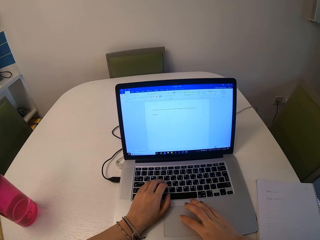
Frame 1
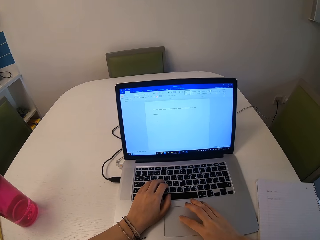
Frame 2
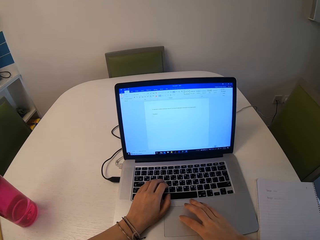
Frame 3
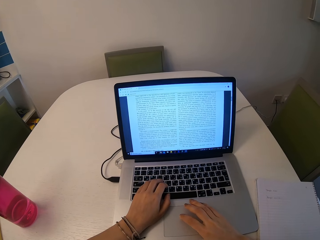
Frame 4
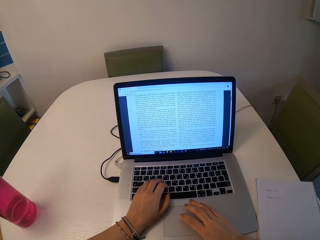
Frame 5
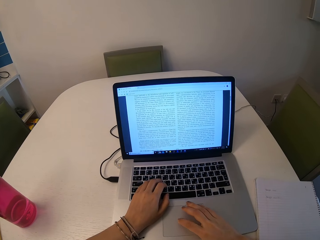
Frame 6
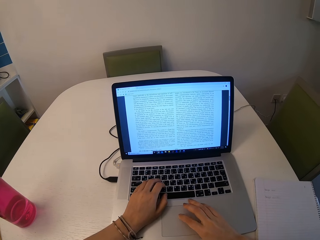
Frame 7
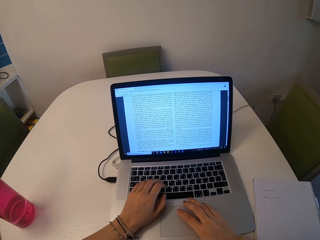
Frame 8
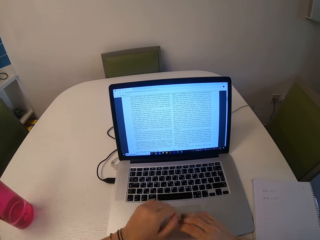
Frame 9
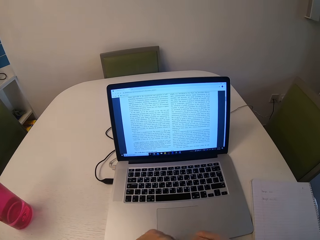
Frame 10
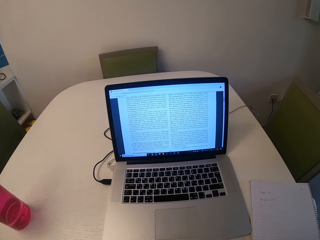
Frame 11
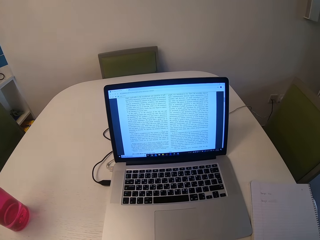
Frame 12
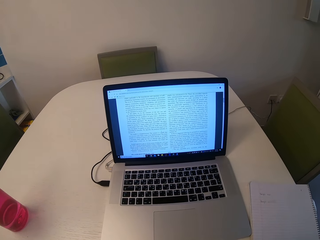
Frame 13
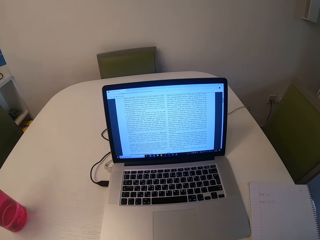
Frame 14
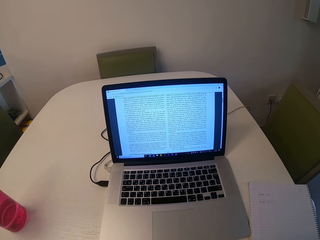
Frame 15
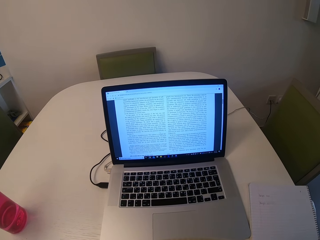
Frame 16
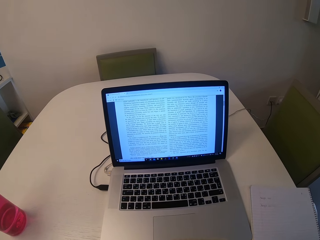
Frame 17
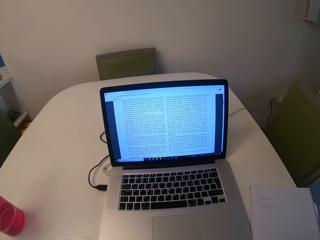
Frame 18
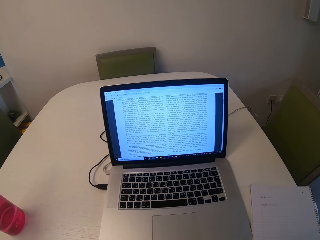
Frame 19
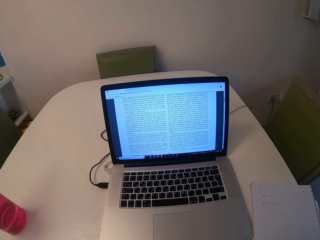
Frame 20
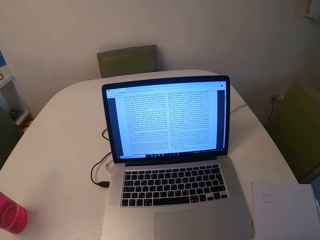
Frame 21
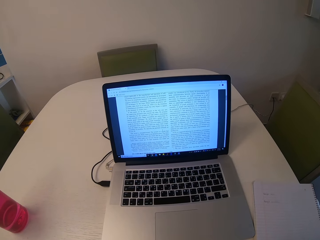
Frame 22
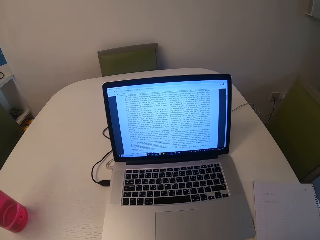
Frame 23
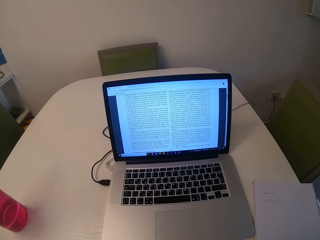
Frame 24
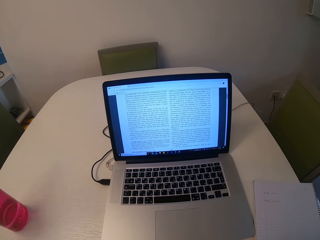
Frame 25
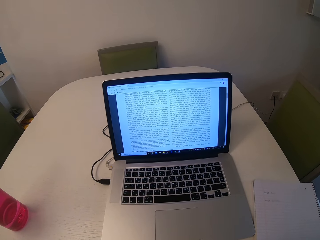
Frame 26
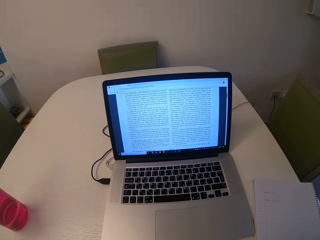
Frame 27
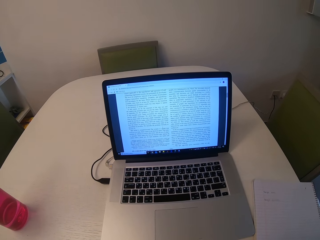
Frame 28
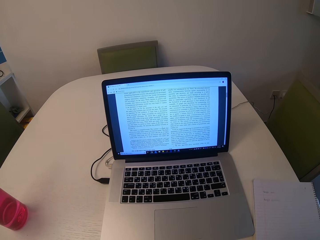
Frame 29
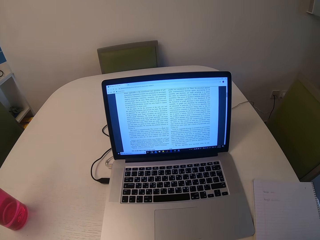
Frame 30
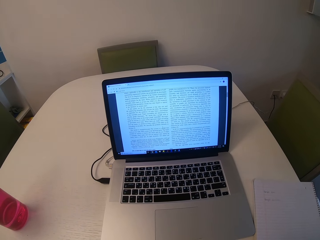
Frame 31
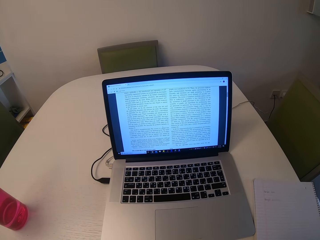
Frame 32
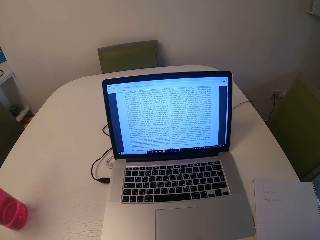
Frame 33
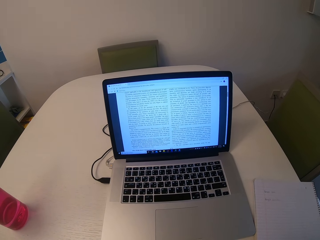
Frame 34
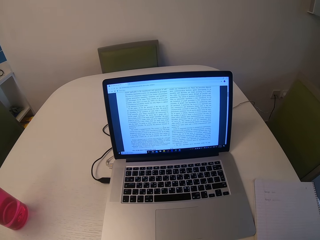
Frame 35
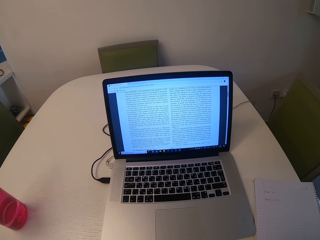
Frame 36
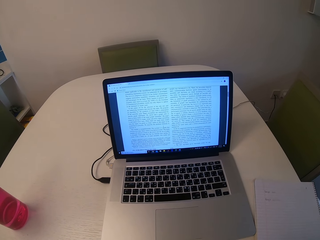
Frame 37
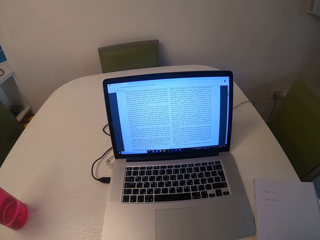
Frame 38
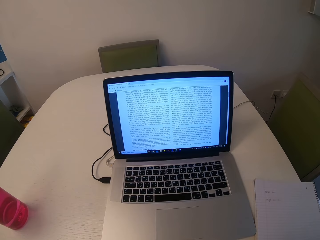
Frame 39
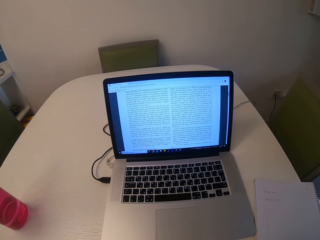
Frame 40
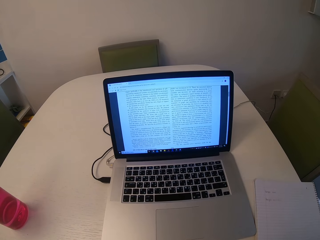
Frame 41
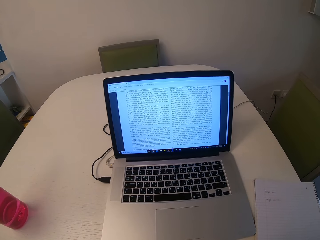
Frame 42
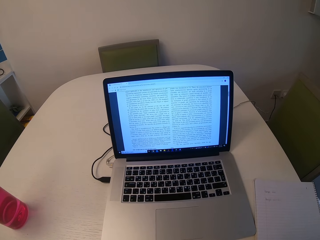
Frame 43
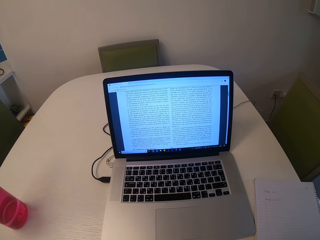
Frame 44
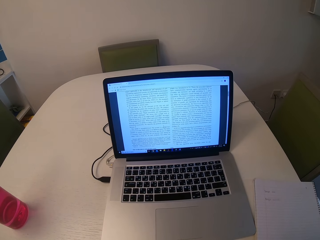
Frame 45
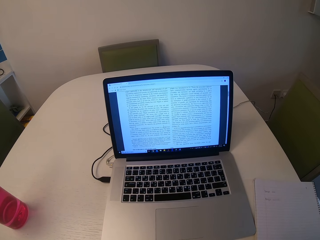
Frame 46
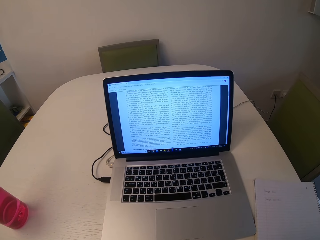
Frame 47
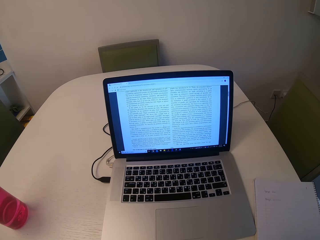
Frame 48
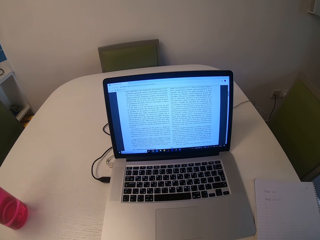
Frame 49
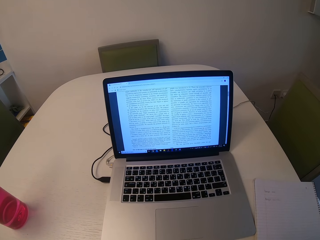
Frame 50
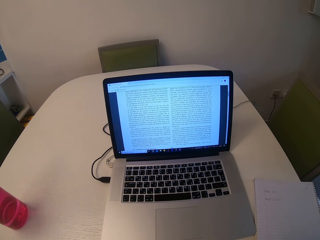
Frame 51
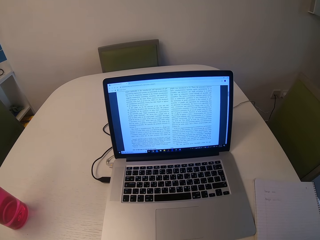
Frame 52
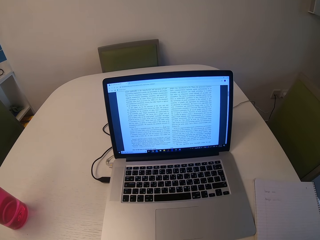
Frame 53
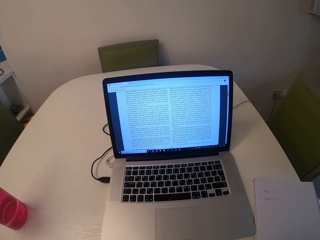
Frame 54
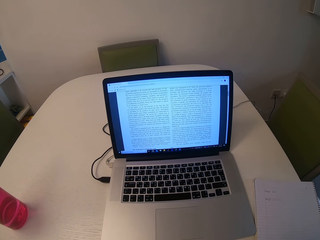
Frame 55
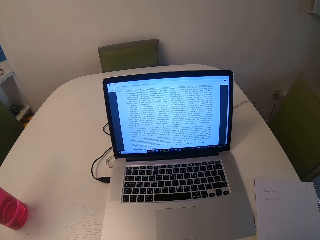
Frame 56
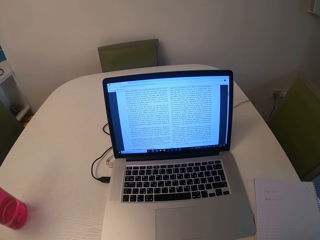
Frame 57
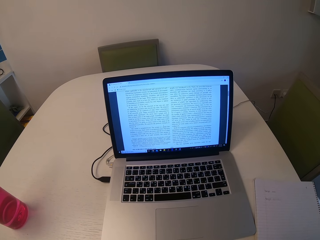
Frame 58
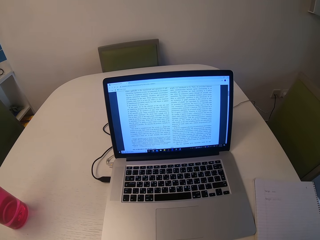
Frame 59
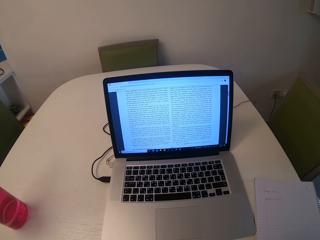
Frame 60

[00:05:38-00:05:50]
The camera wearer types on the laptop.

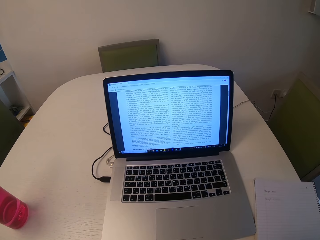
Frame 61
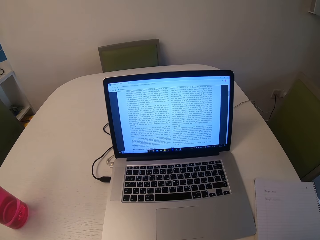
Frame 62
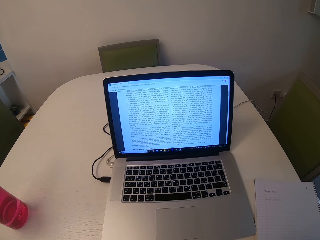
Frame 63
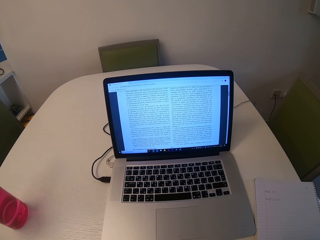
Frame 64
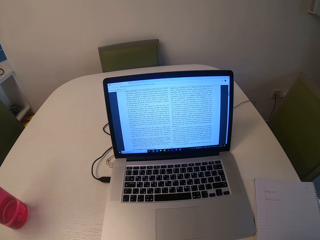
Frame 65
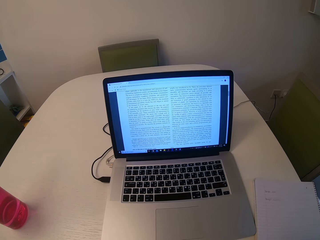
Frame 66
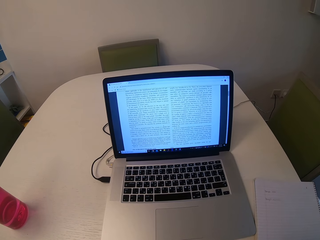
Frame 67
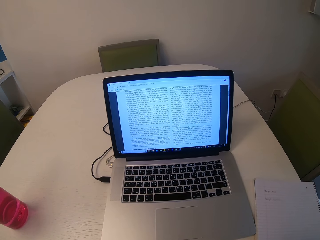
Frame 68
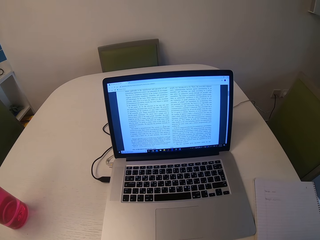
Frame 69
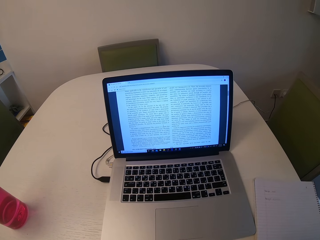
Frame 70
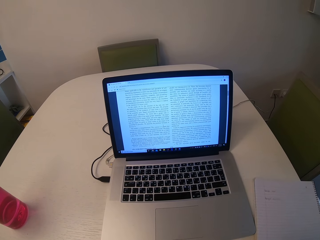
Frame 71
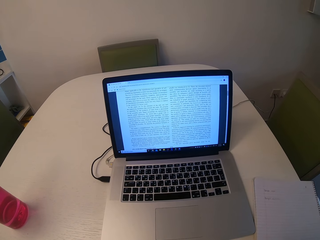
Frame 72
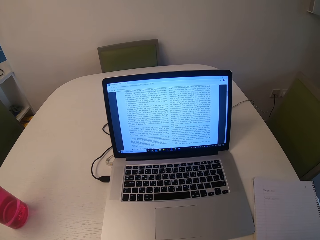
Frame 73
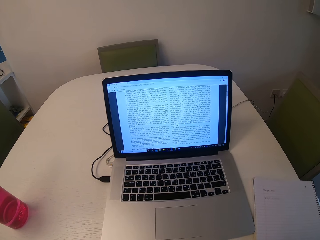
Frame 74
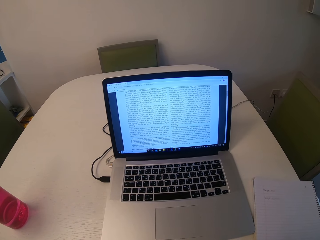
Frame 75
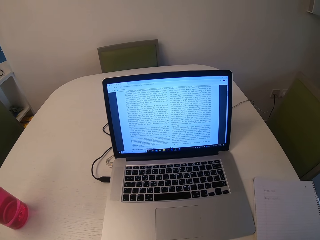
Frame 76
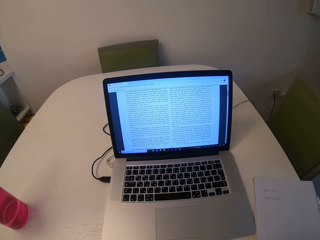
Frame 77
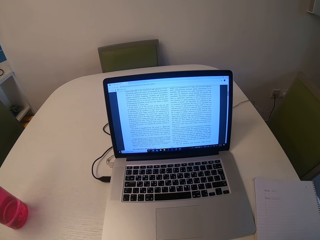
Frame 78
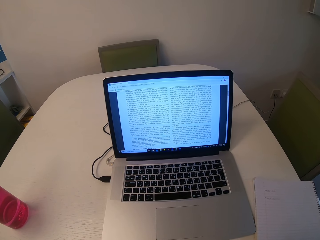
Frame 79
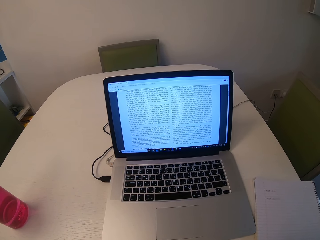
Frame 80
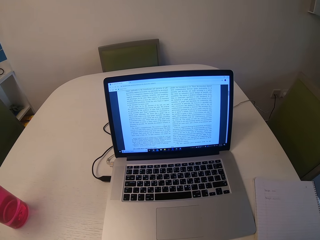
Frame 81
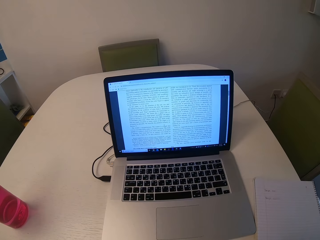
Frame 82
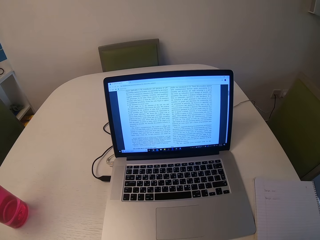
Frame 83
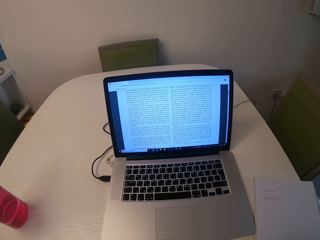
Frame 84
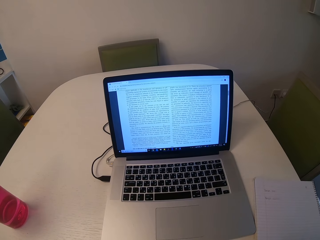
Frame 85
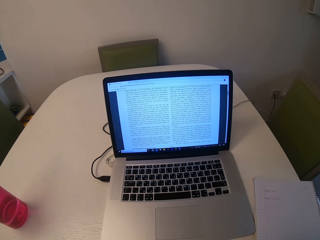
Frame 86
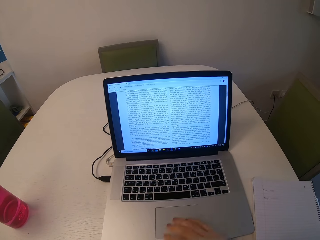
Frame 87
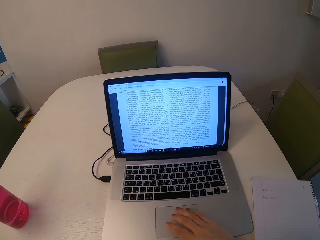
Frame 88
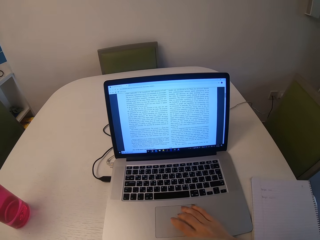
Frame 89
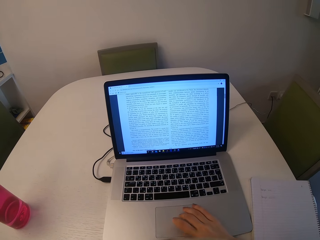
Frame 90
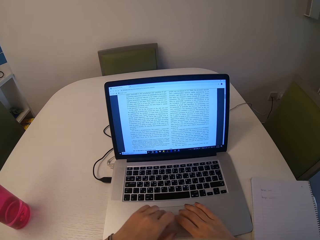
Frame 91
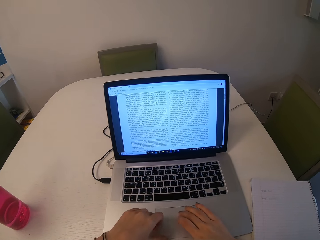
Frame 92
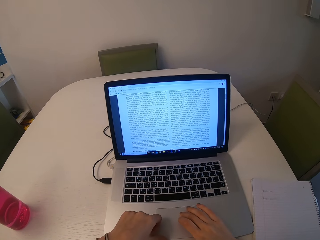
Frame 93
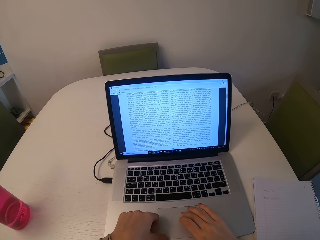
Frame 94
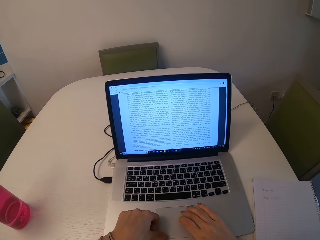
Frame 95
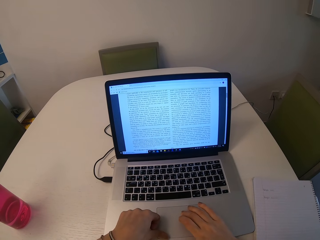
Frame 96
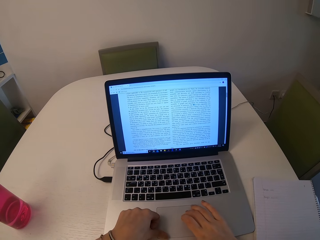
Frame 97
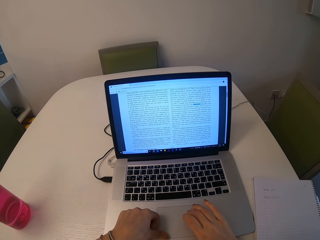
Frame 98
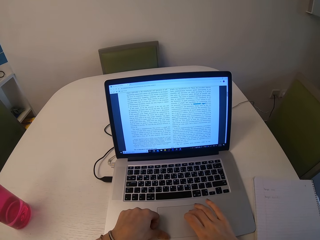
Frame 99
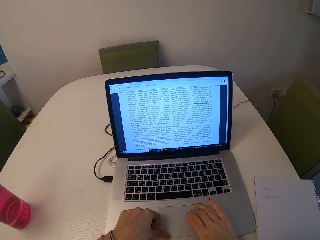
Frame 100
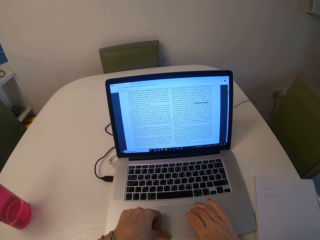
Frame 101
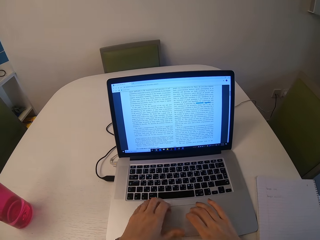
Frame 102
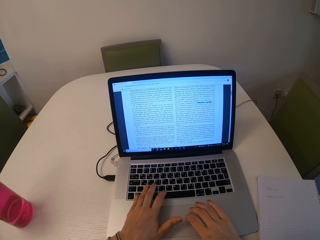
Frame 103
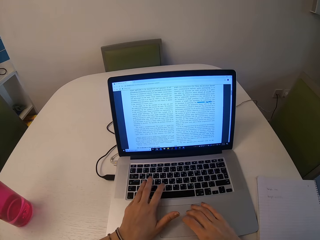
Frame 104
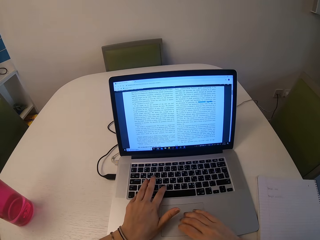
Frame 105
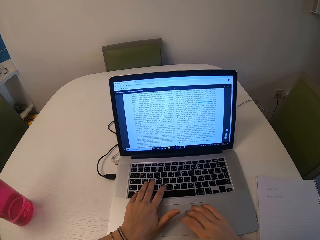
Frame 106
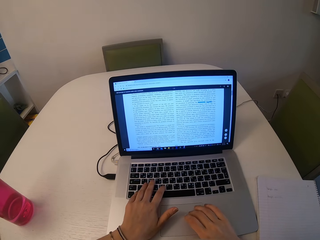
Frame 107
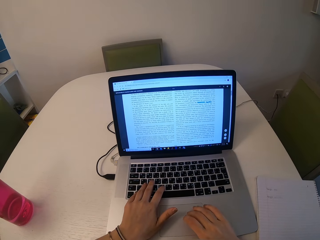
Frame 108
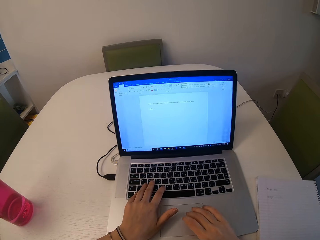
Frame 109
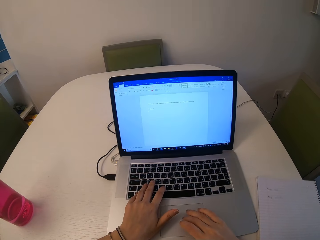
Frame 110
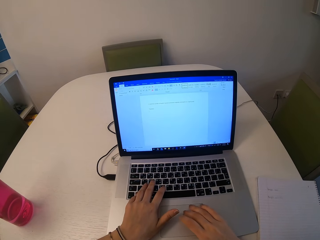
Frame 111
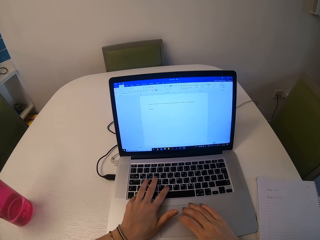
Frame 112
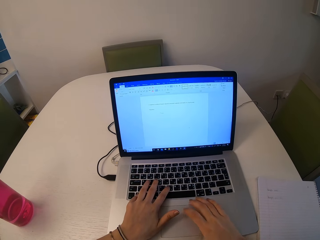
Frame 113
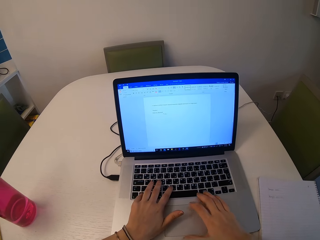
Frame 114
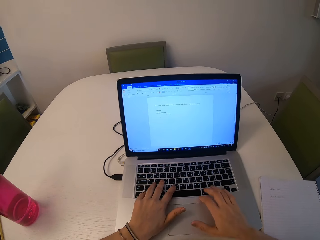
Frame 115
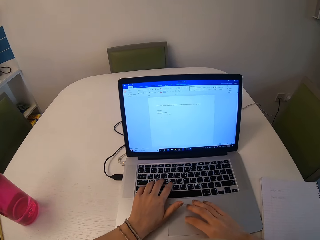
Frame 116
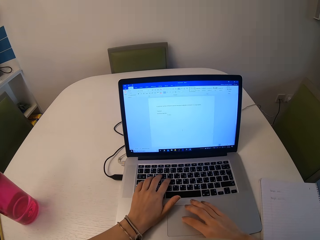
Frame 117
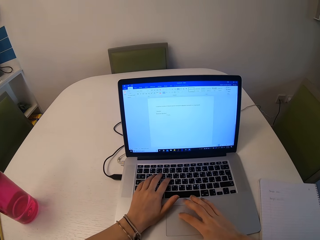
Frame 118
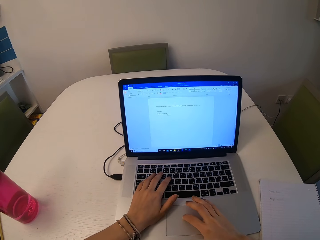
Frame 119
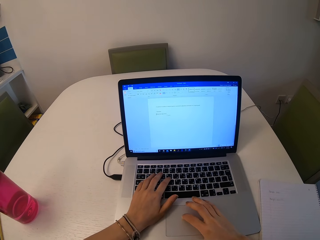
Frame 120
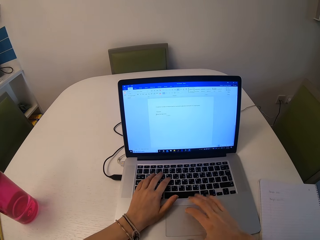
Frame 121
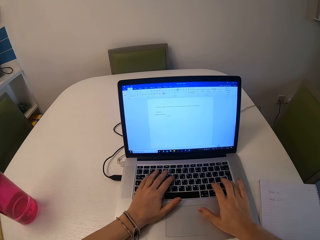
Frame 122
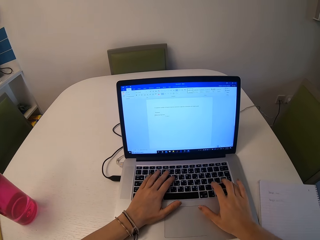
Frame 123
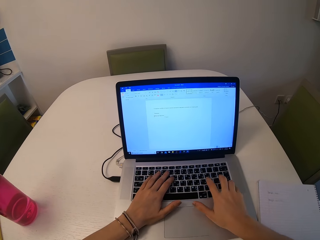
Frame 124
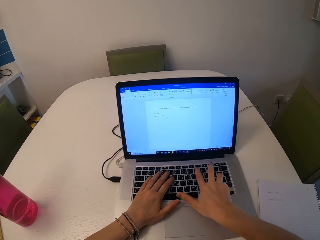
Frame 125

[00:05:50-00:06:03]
The camera wearer scrolls on the touchpad. They type on the keyboard.
